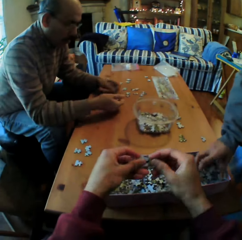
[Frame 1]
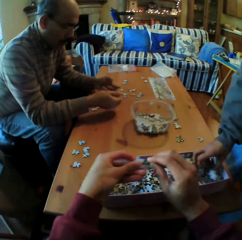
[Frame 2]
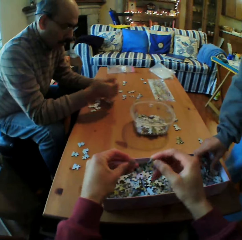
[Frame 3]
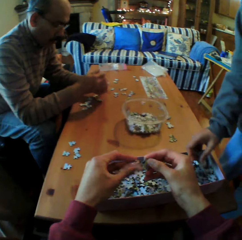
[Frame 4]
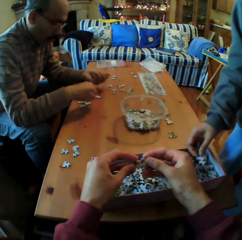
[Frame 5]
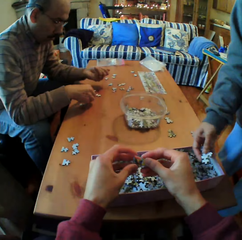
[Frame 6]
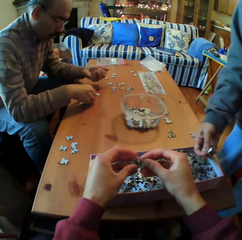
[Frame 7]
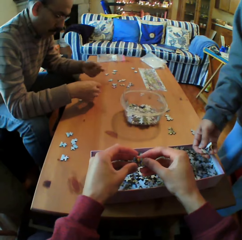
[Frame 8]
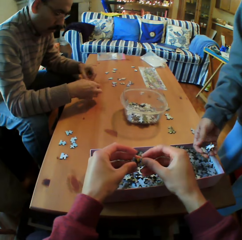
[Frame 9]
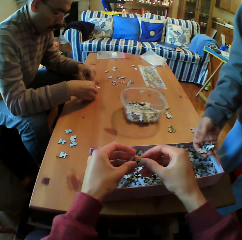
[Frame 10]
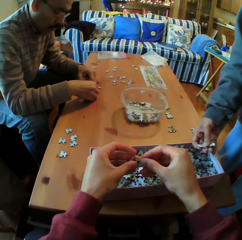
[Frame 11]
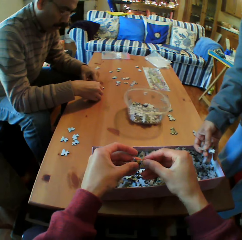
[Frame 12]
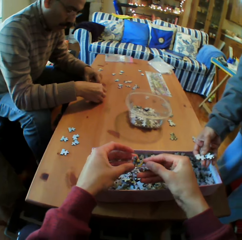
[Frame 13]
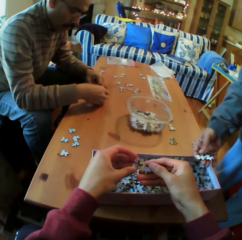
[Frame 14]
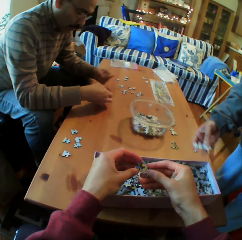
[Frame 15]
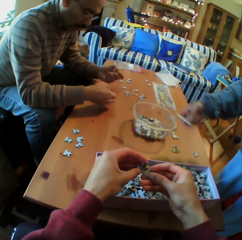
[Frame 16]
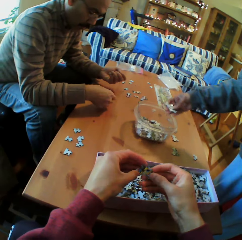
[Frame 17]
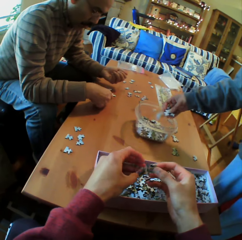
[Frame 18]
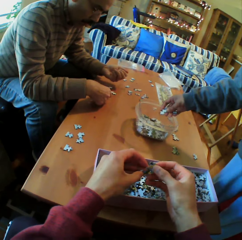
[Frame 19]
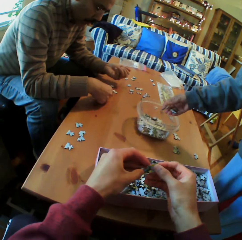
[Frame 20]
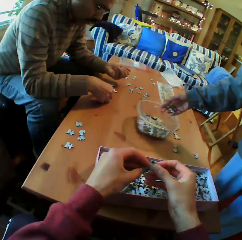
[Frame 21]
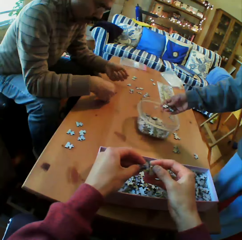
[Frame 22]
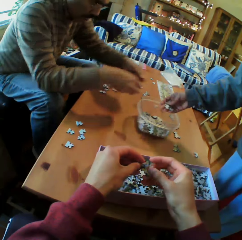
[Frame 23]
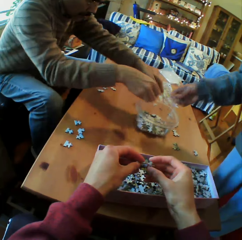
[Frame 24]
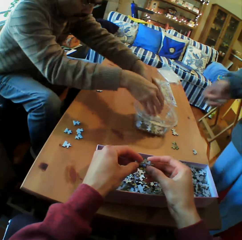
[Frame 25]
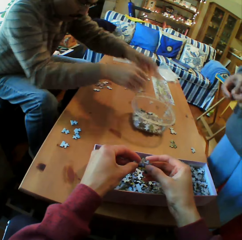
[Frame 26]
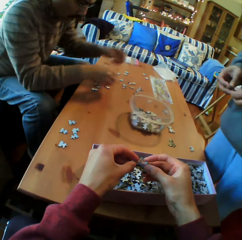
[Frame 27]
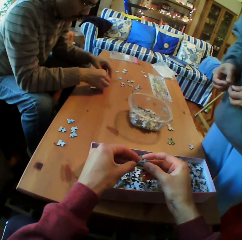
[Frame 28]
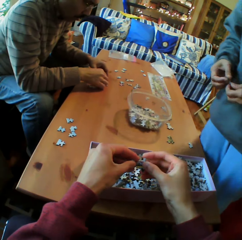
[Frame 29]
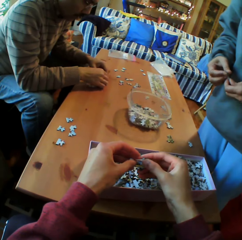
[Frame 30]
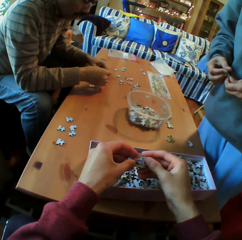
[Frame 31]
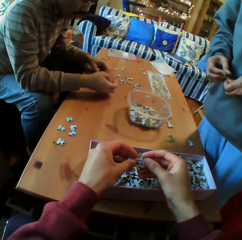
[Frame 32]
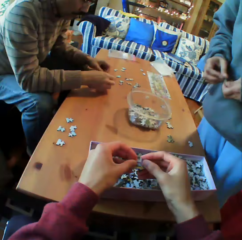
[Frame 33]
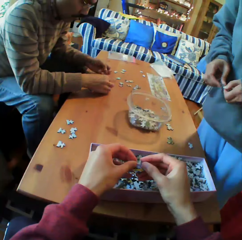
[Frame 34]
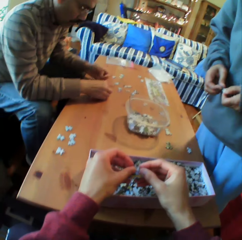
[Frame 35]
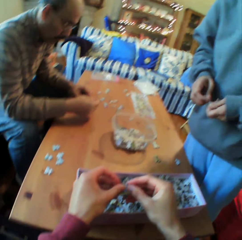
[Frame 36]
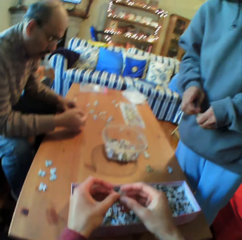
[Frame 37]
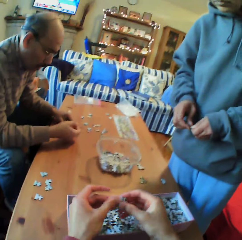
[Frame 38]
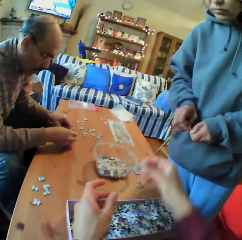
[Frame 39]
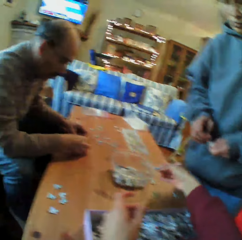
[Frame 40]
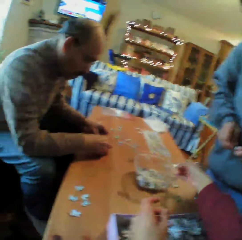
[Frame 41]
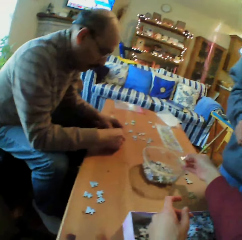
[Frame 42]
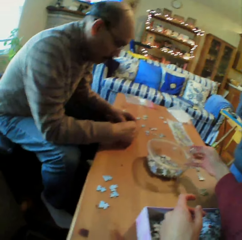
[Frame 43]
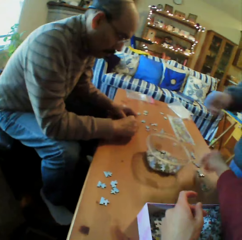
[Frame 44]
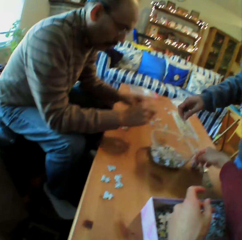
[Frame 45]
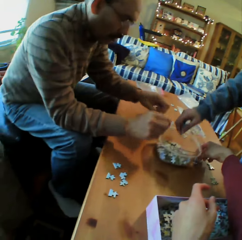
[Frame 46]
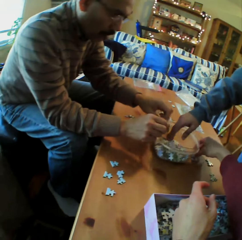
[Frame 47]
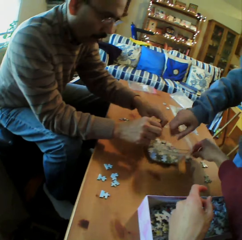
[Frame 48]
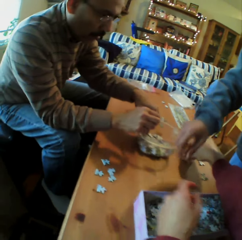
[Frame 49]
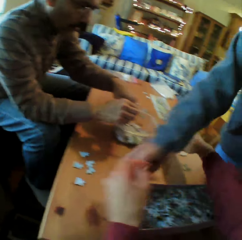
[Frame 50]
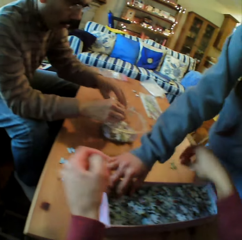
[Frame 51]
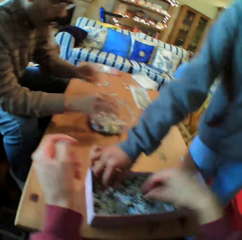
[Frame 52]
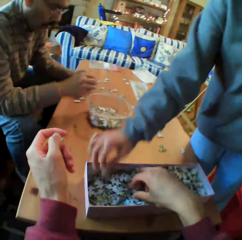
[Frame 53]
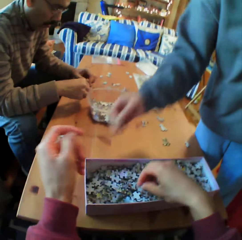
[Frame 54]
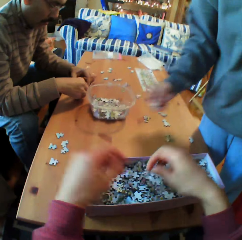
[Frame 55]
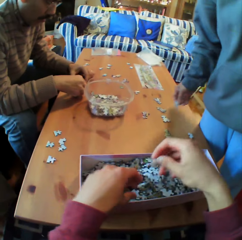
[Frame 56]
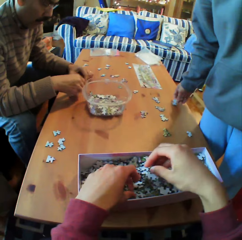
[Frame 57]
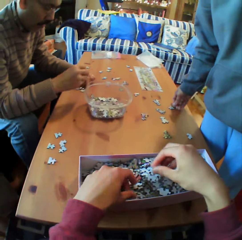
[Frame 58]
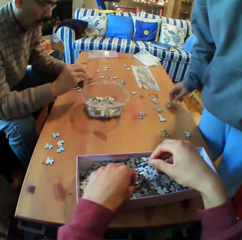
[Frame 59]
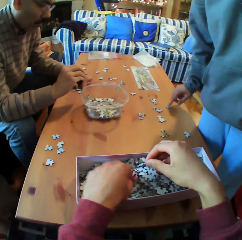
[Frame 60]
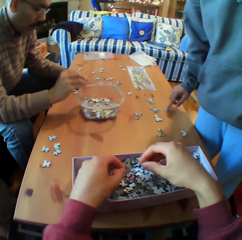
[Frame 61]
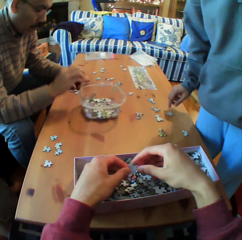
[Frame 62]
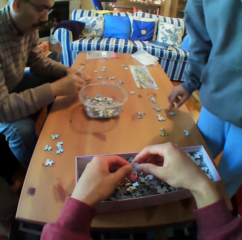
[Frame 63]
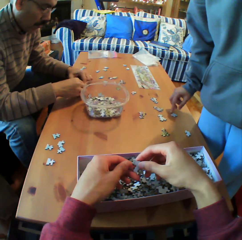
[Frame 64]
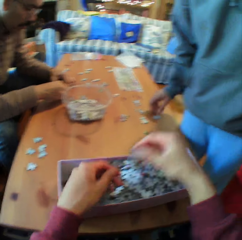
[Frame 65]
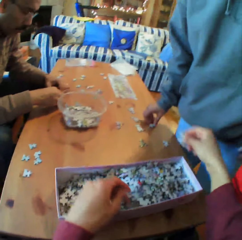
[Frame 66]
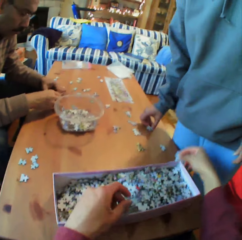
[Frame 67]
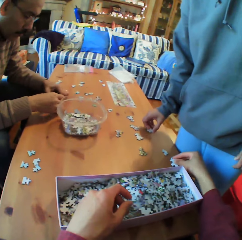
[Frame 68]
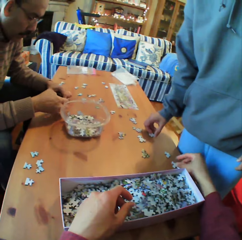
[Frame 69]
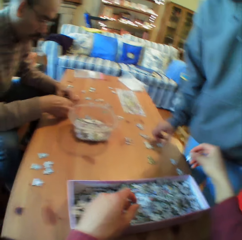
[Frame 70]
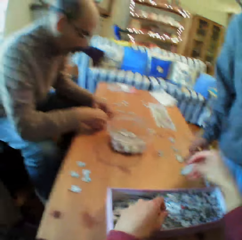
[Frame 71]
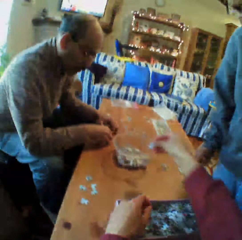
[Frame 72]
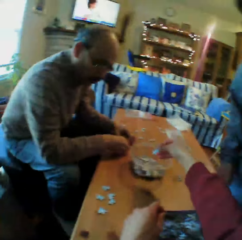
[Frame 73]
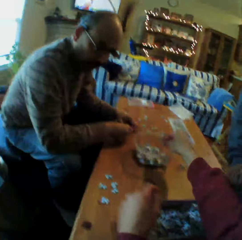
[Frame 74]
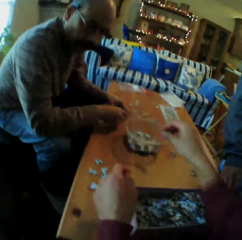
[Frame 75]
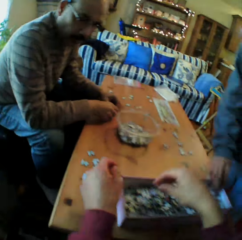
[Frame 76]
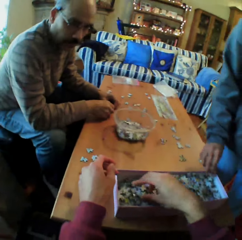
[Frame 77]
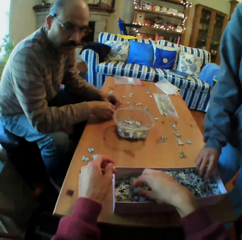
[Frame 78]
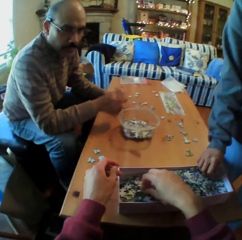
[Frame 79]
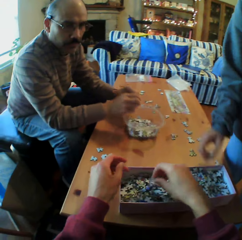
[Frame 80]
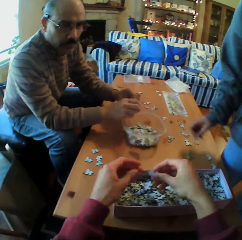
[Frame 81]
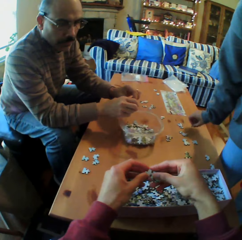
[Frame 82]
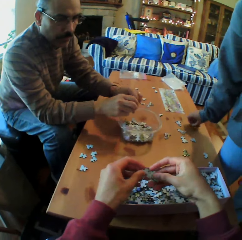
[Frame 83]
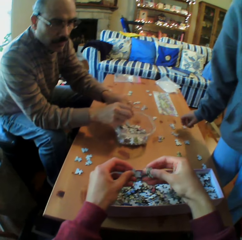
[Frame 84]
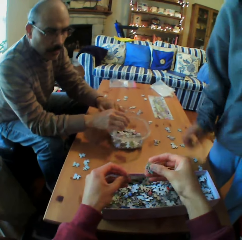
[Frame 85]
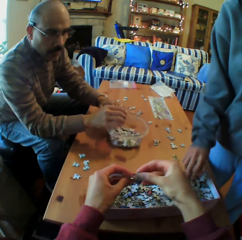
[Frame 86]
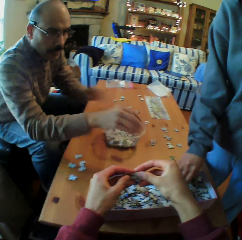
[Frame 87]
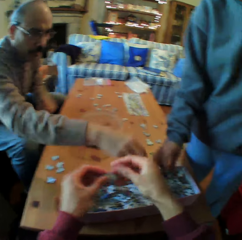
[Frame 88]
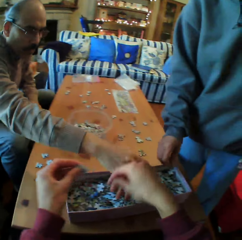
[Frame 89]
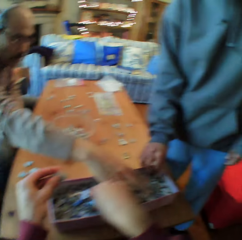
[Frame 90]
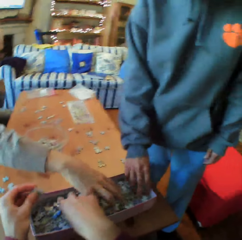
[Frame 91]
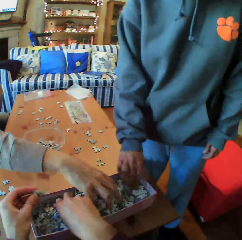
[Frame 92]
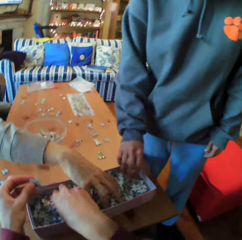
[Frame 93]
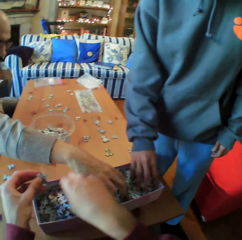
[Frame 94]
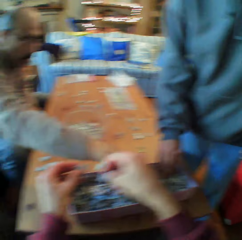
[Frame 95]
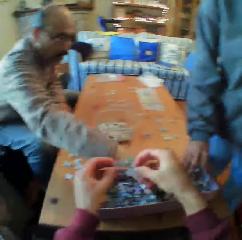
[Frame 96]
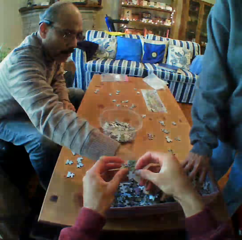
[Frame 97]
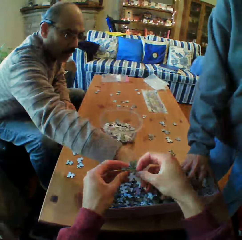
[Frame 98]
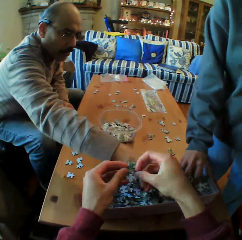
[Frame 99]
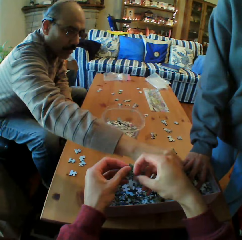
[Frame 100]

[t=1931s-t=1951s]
The camera wearer picks the Jenga pieces from the box. A woman picks the Jenga piece from the box. The woman puts the Jenga piece in the dish. A man puts the Jenga piece in the dish. The camera wearer looks at the Jenga pieces. They converse with the man and the woman. They push the dish. The woman picks the Jenga piece in the box. The camera wearer picks up the Jenga piece. They put the Jenga piece on the table. They pick up the Jenga piece in the dish. They pick up the Jenga pieces from the box.

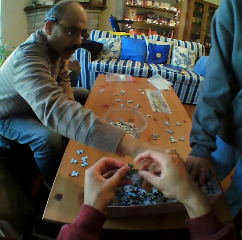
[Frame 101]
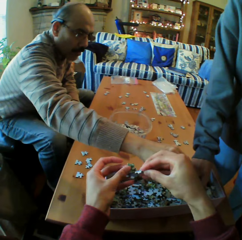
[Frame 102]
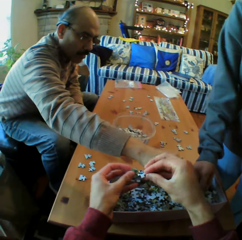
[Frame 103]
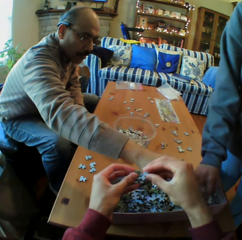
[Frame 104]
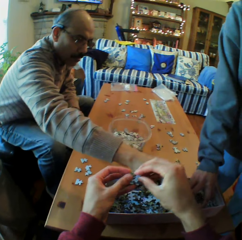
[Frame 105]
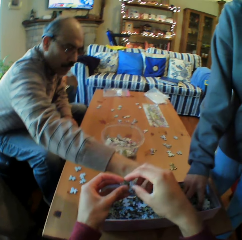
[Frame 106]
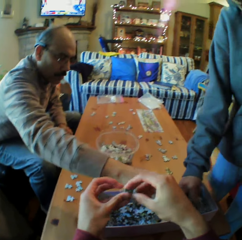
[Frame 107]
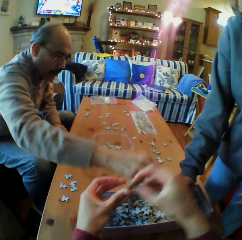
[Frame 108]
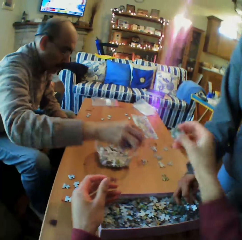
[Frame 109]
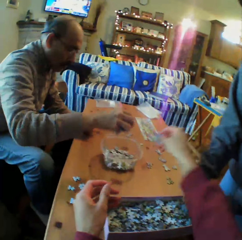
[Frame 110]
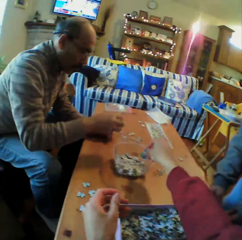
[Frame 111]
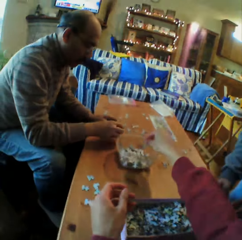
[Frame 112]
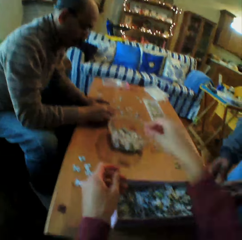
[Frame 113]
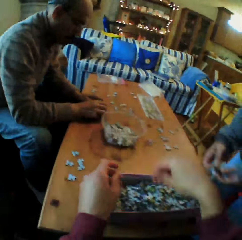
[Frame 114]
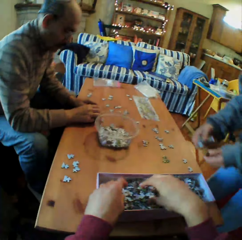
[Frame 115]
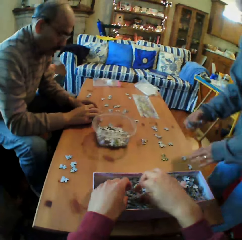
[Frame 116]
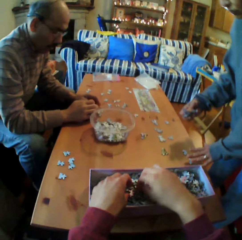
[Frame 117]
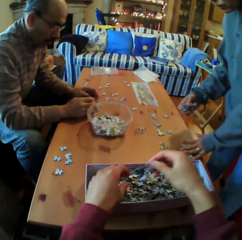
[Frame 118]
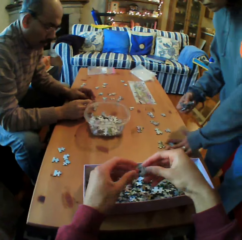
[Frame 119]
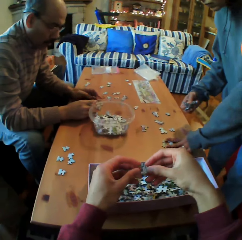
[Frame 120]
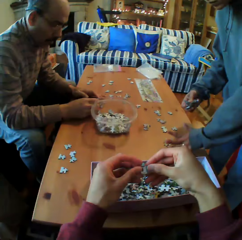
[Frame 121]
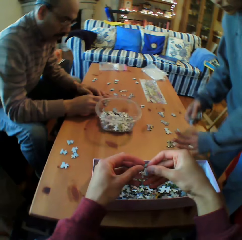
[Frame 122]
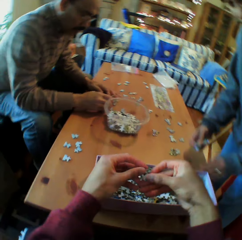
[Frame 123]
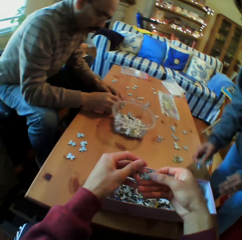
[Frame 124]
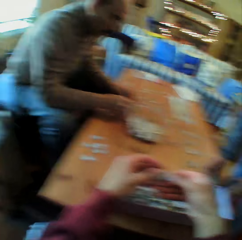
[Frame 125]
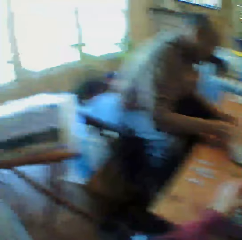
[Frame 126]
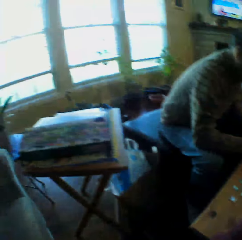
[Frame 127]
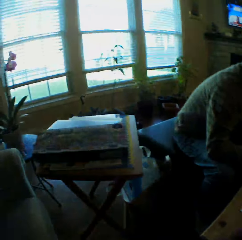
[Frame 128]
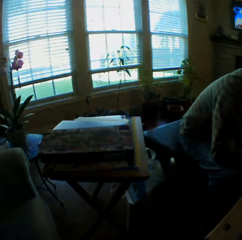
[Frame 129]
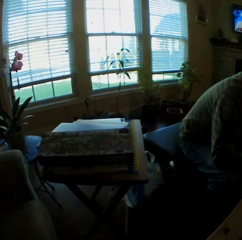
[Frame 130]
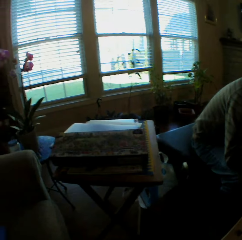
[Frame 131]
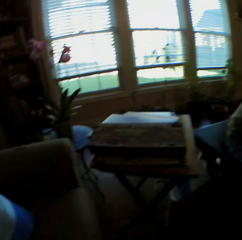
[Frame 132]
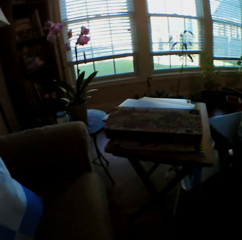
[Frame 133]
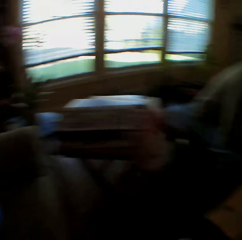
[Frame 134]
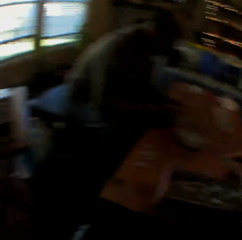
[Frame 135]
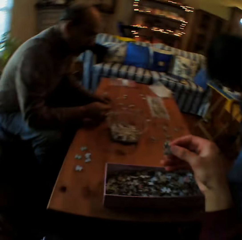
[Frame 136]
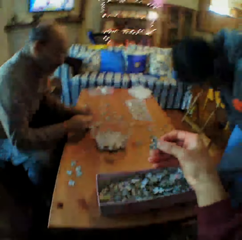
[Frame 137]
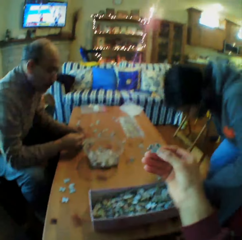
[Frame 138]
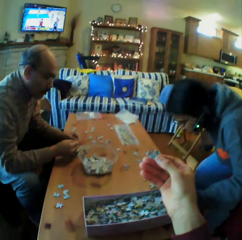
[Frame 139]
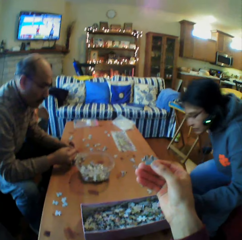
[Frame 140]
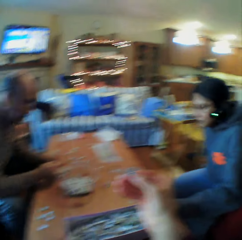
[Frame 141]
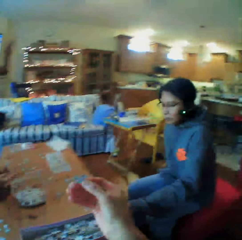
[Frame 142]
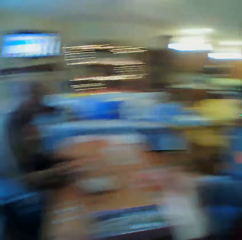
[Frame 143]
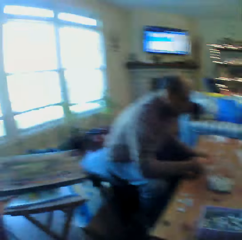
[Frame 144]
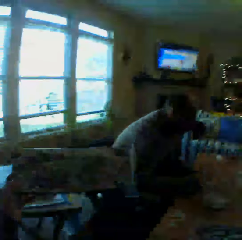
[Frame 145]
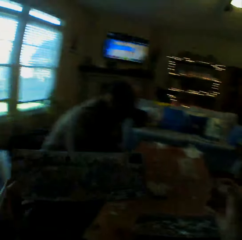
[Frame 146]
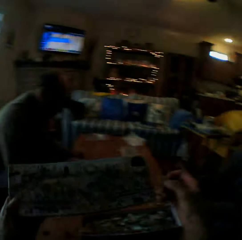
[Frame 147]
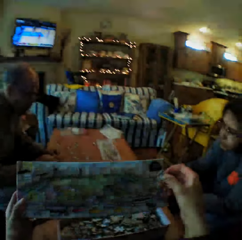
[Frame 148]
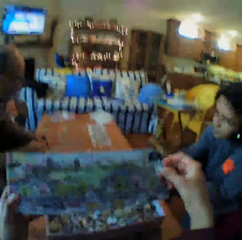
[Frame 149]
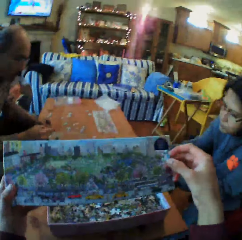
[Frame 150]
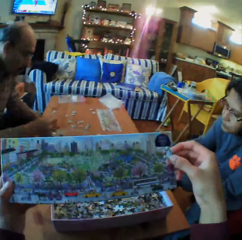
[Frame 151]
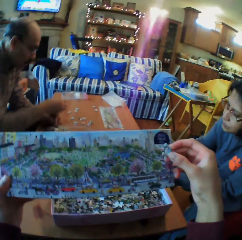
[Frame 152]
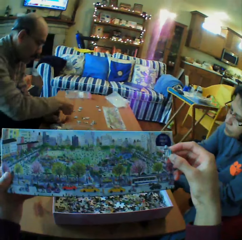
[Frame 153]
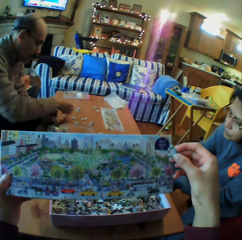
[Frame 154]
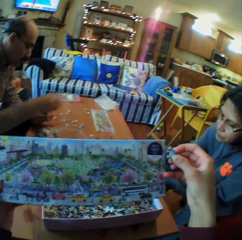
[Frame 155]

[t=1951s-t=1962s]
The camera wearer puts puzzle pieces in a container. They look at the box. They look around. They look at the Jenga pieces. A woman sits. The woman looks at the table.
